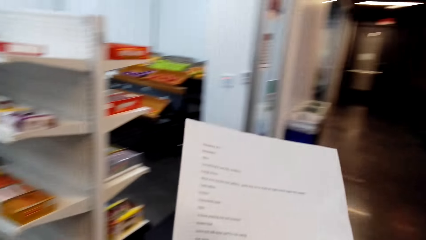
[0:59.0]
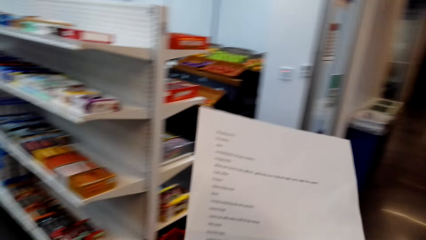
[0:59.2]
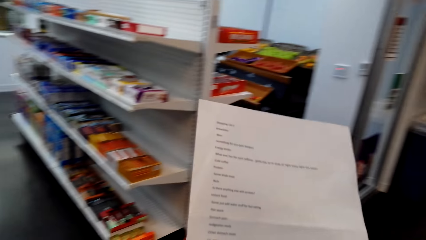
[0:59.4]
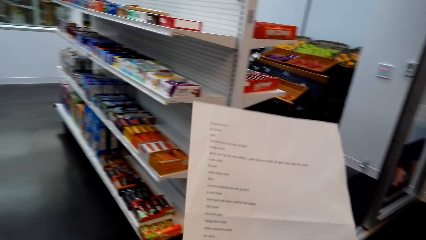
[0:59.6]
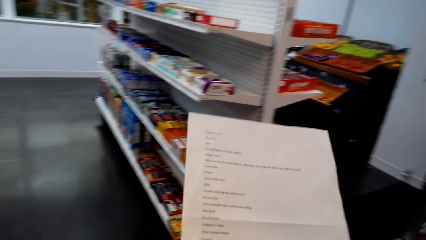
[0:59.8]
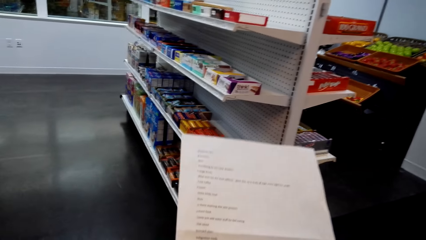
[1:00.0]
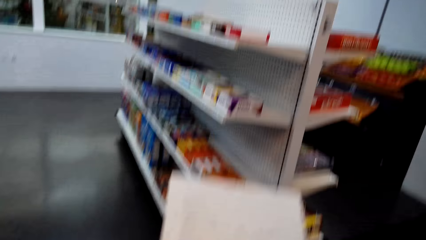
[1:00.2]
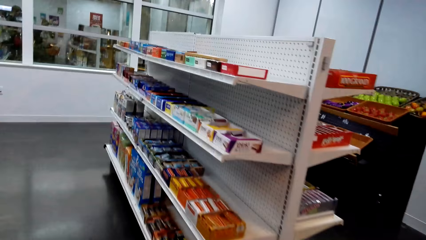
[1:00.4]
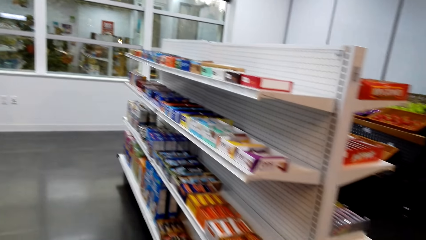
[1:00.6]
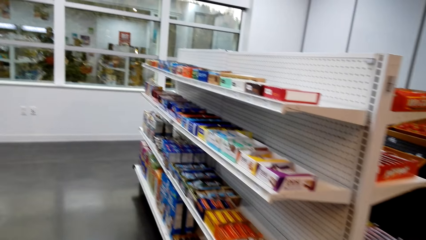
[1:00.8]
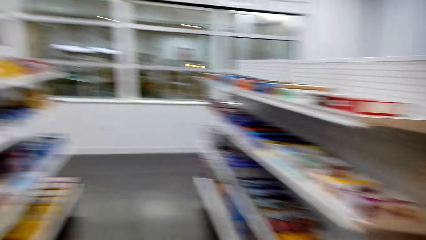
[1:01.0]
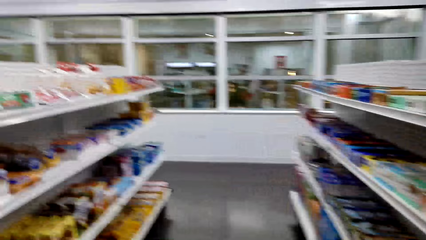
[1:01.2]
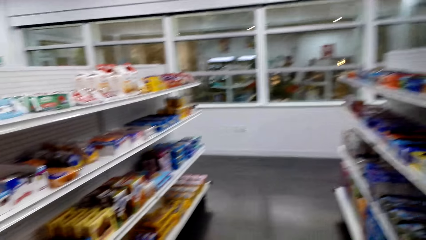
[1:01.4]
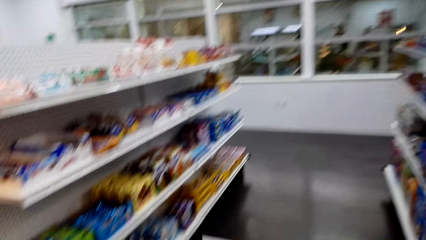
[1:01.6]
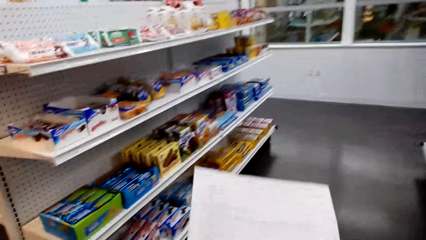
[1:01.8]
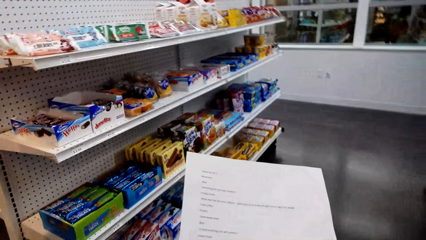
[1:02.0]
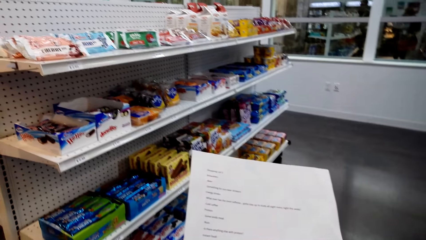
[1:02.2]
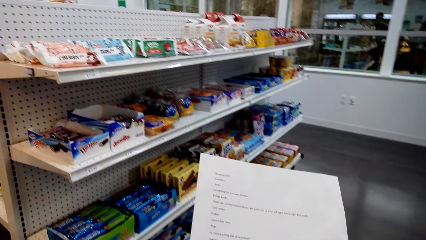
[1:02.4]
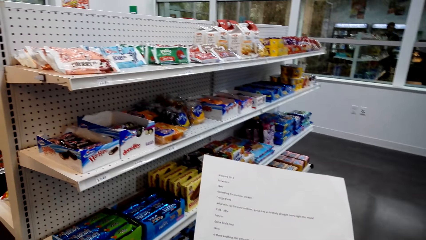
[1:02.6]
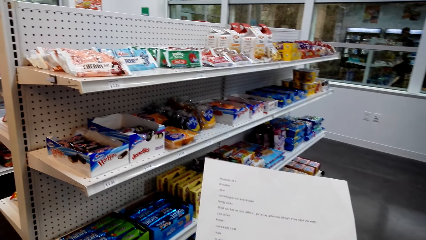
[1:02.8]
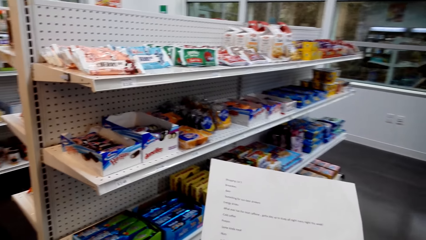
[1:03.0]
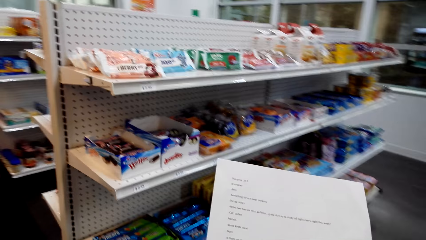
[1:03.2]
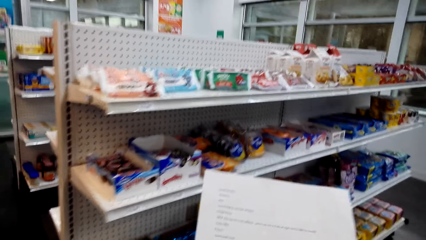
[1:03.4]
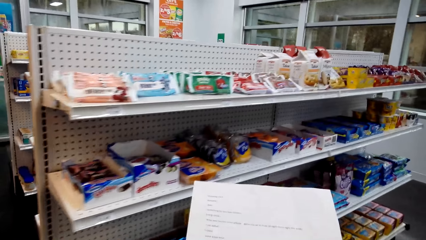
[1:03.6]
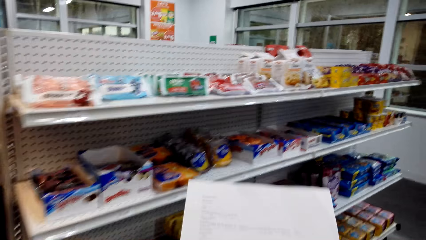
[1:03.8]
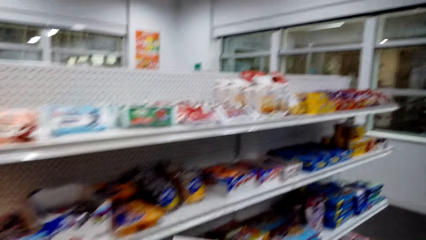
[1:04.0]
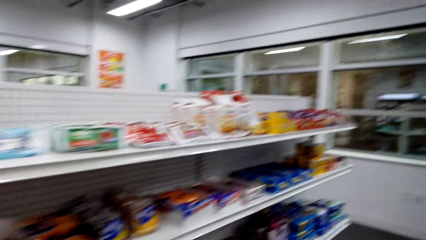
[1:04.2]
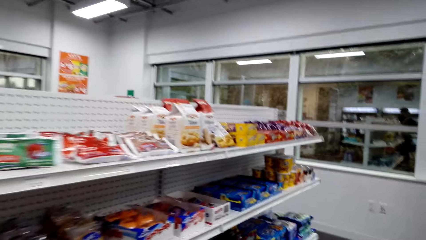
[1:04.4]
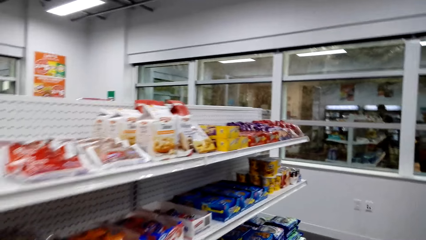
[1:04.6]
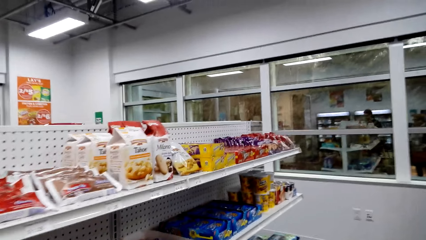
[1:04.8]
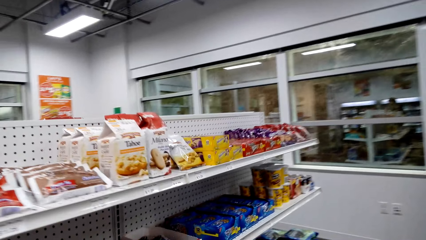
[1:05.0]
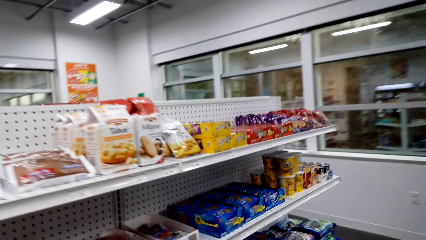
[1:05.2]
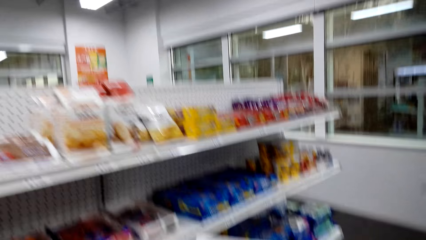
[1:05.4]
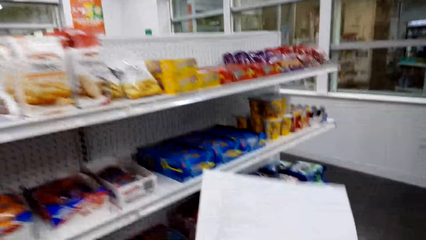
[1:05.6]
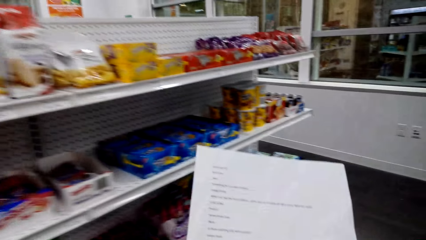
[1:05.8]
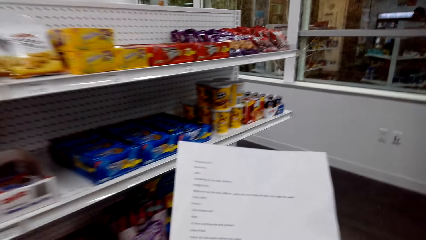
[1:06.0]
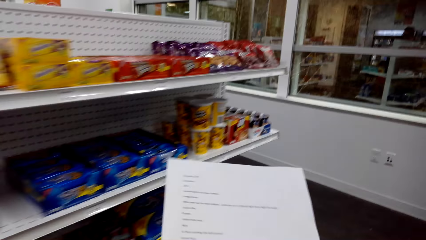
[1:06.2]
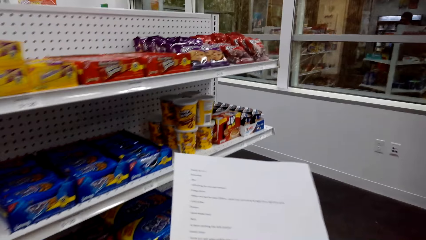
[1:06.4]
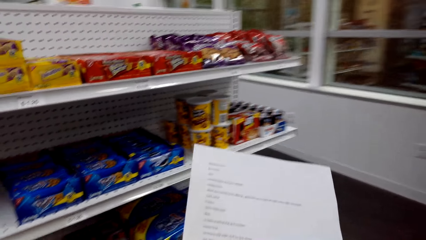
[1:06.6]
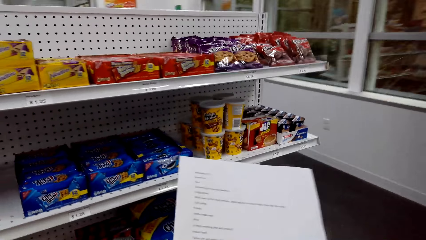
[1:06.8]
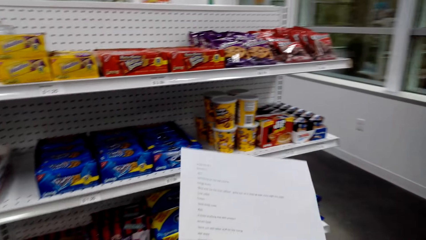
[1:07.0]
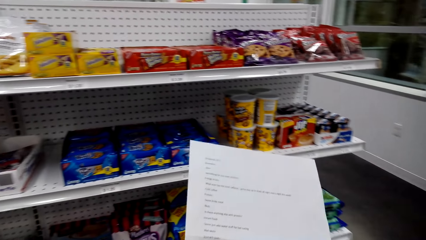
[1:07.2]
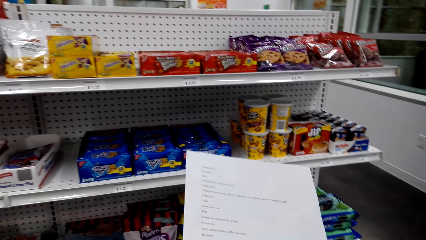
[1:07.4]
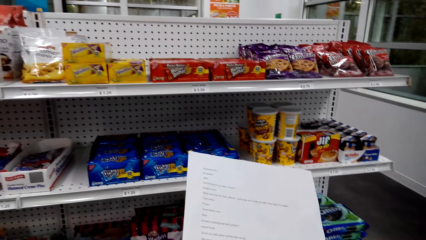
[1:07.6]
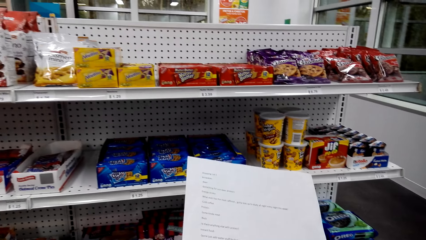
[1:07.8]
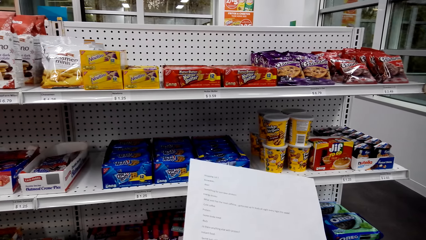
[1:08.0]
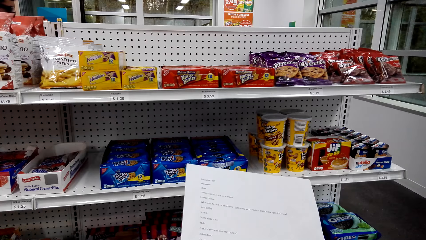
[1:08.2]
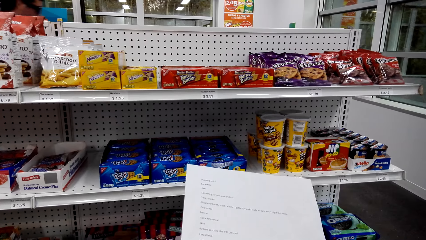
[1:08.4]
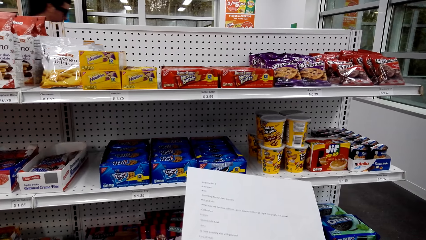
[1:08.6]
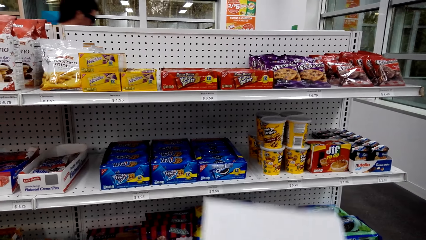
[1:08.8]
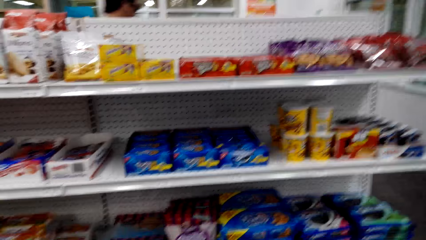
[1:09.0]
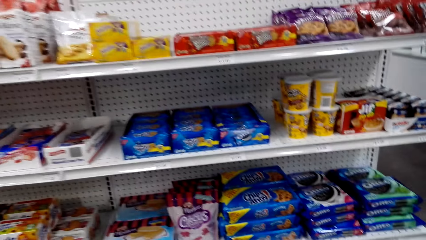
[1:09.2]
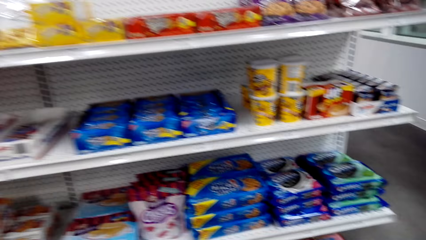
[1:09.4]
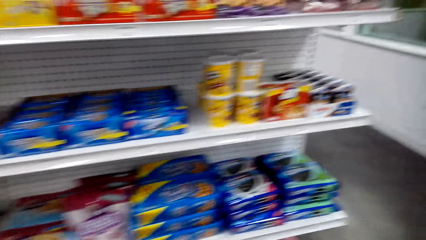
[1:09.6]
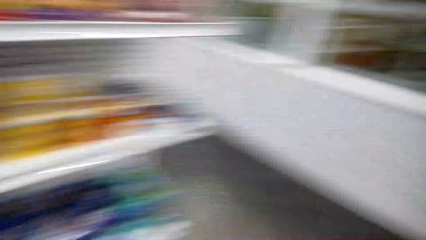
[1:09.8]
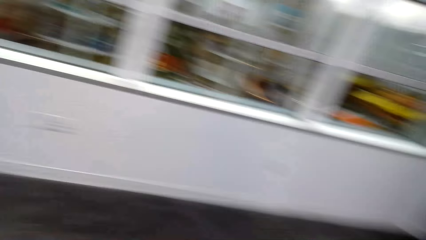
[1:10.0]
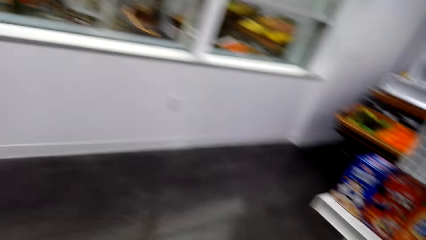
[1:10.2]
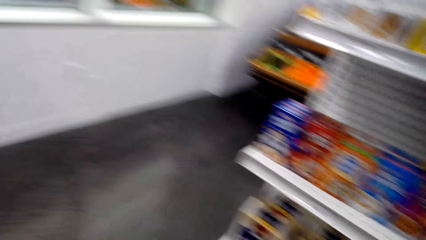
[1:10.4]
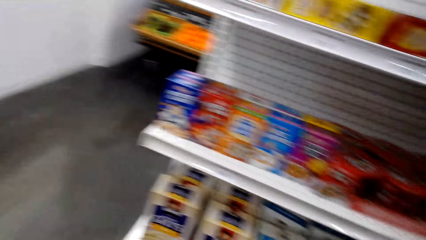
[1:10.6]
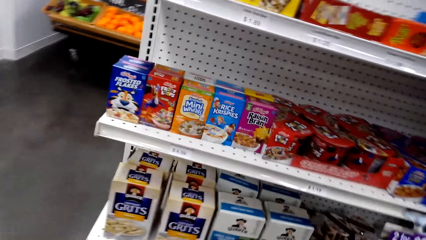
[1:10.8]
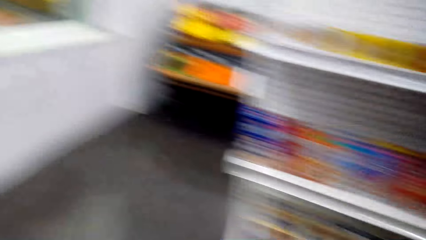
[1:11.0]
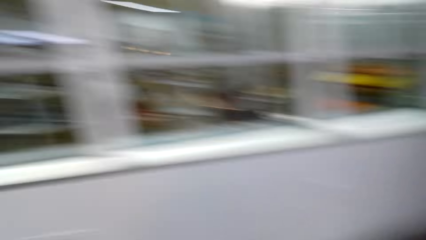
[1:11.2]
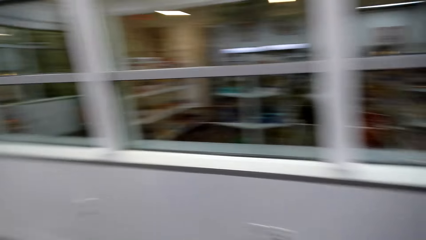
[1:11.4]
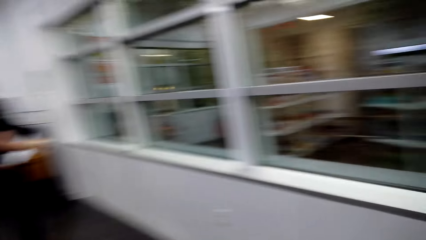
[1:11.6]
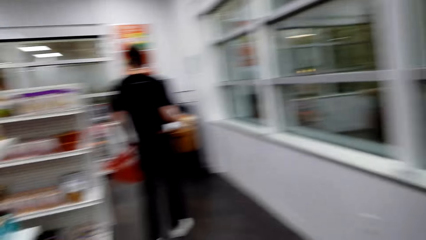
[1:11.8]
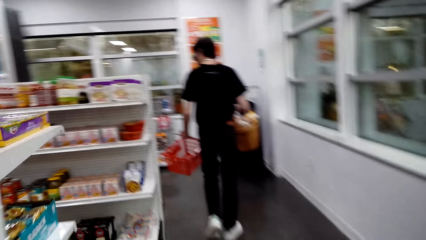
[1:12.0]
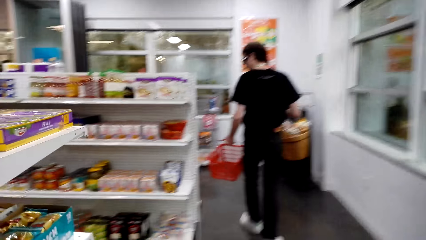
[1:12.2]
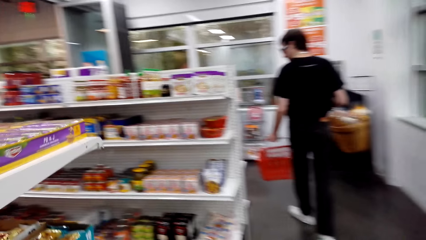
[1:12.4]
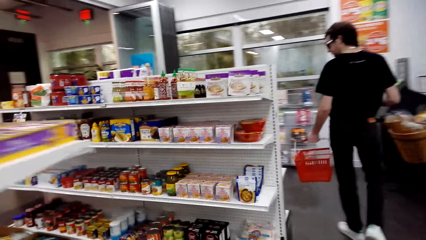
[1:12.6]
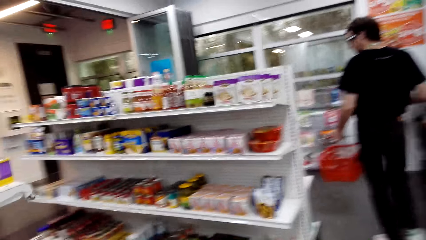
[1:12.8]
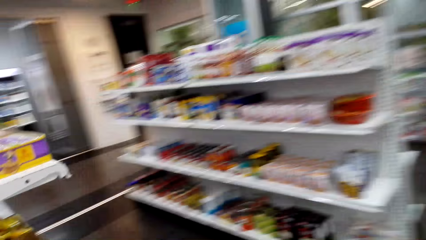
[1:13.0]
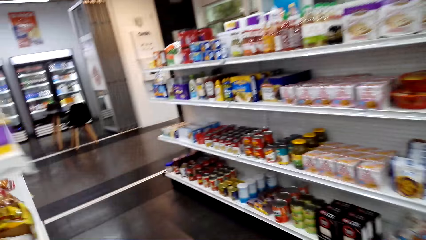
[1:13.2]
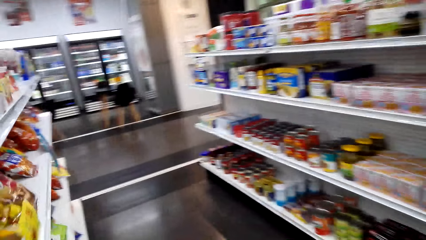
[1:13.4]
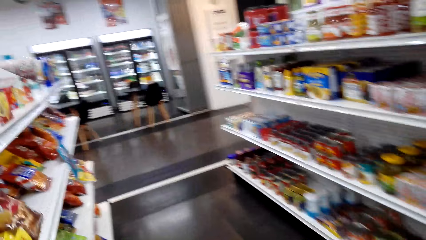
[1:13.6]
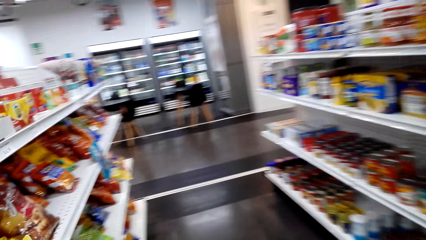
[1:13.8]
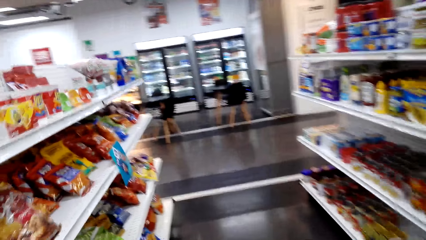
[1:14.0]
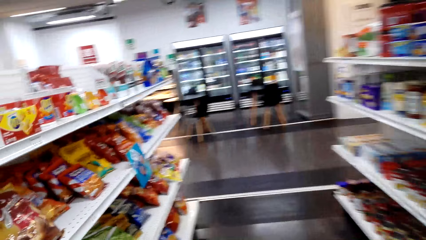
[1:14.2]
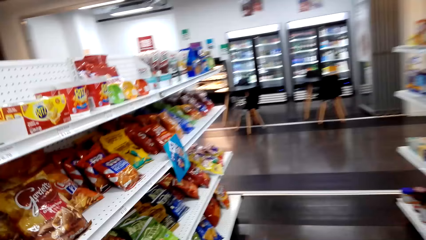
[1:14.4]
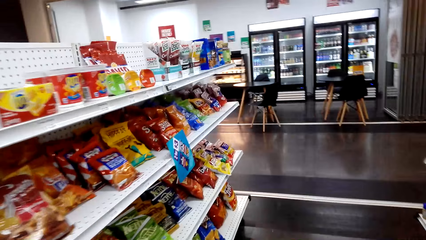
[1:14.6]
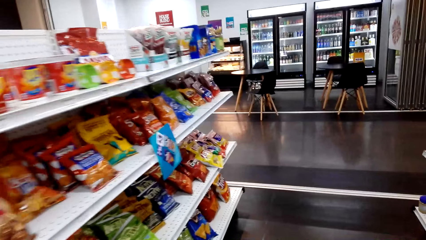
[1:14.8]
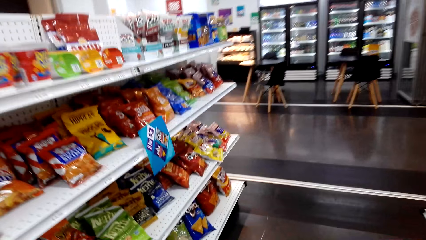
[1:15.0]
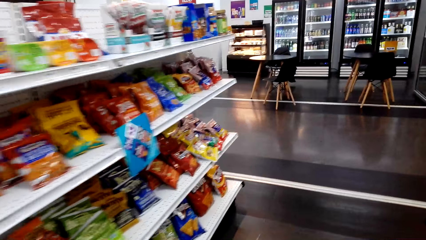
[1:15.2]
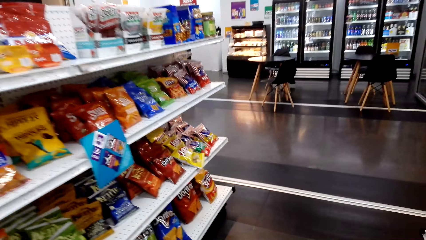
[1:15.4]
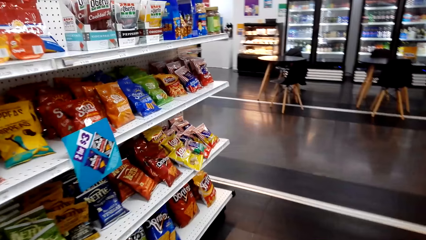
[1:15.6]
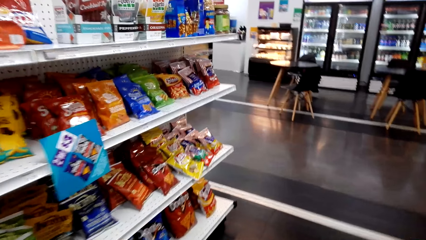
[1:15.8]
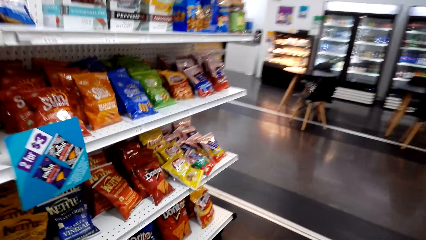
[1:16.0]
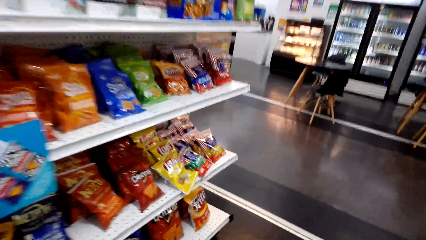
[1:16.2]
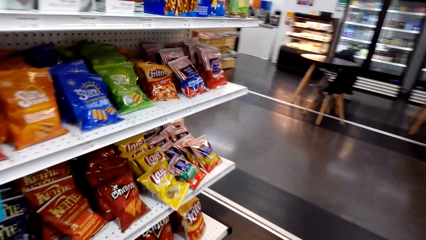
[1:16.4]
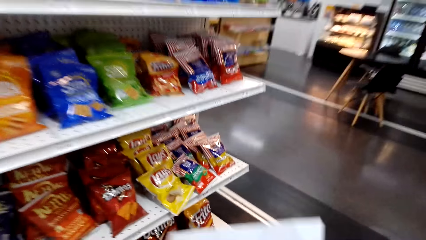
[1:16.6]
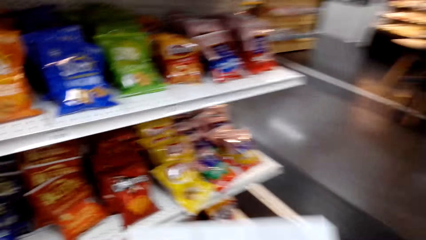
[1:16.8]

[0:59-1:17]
The camera wearer looks at a piece of paper. They walk around a supermarket. They read the shopping list. They walk around the supermarket. They look around the supermarket. They walk around the supermarket. A man walks around the supermarket. The camera wearer walks around the supermarket.
